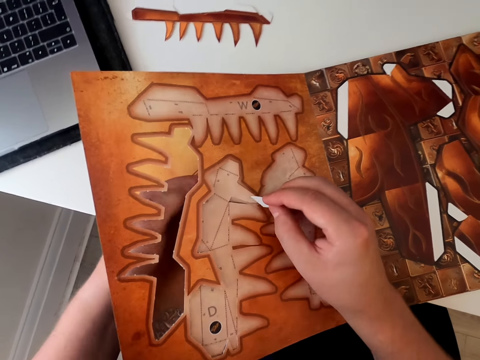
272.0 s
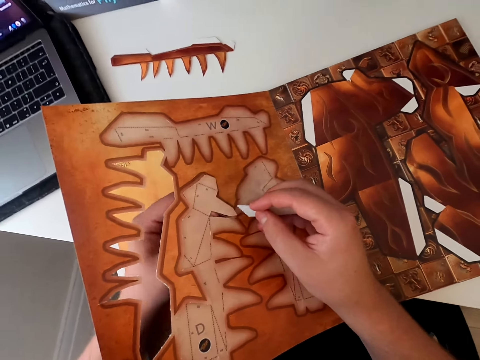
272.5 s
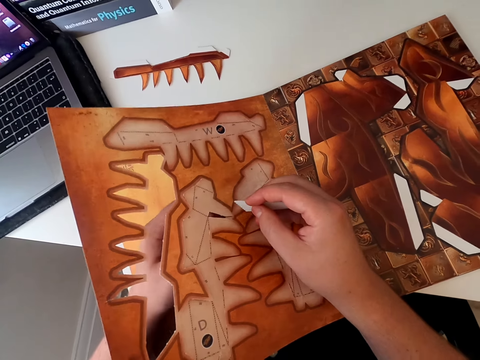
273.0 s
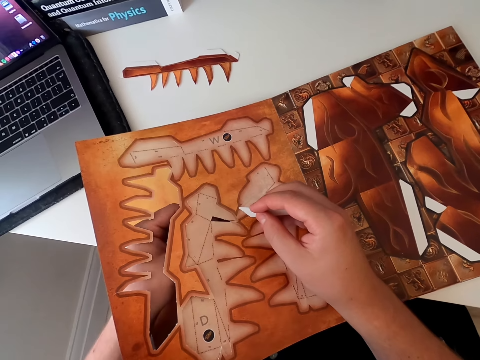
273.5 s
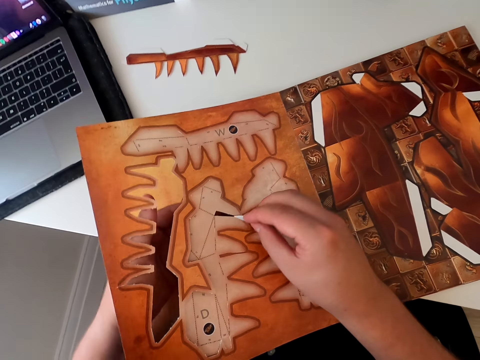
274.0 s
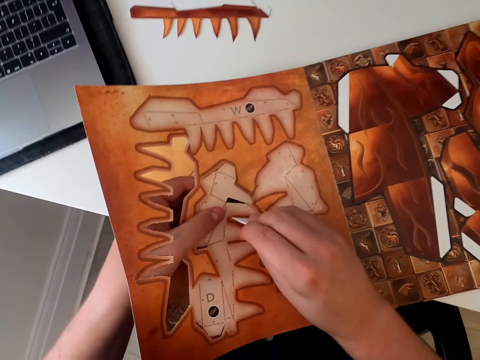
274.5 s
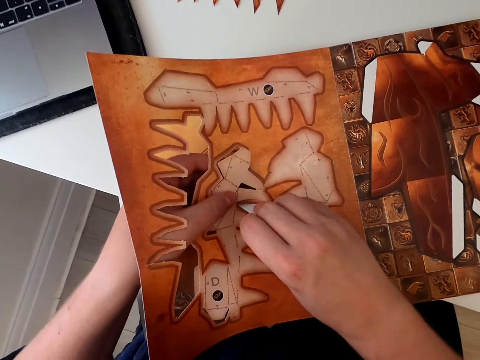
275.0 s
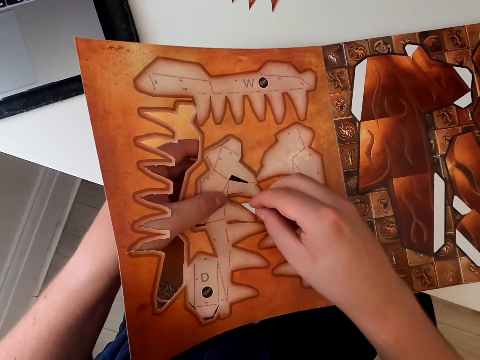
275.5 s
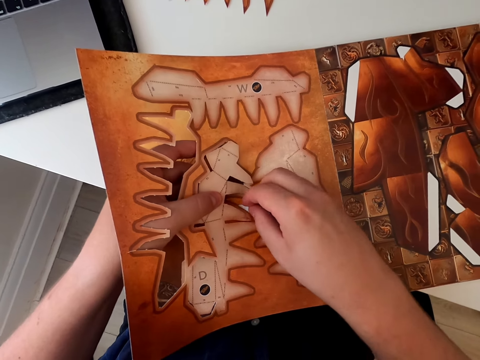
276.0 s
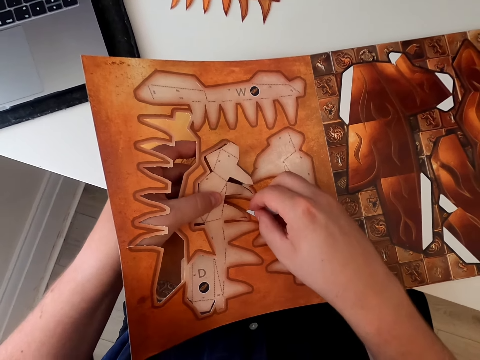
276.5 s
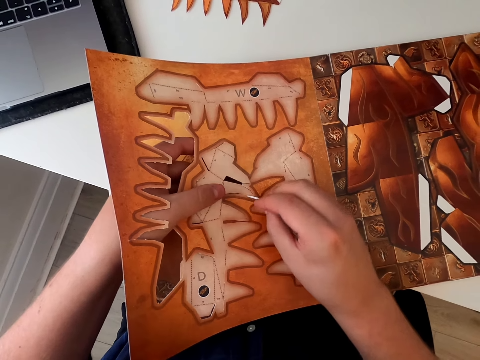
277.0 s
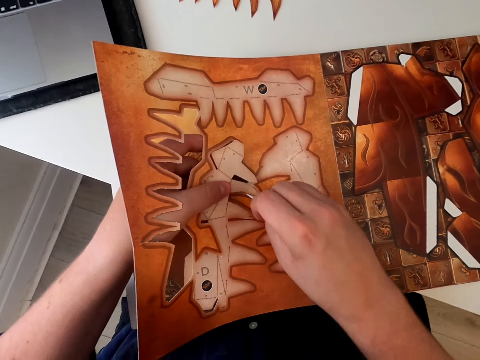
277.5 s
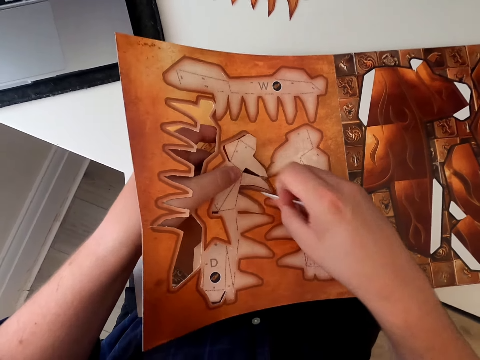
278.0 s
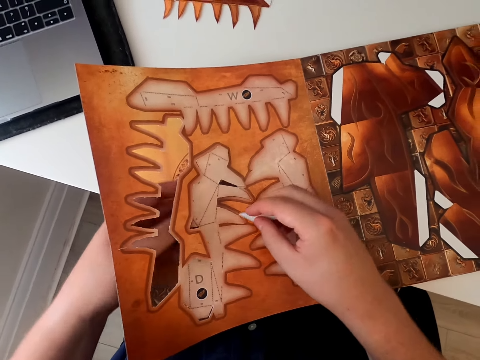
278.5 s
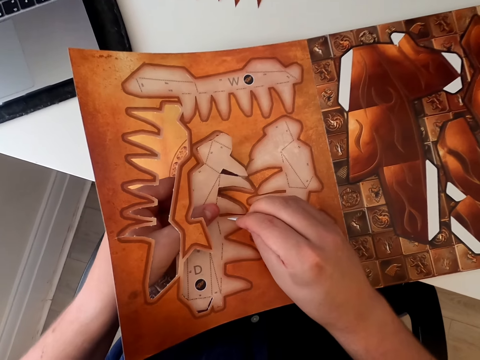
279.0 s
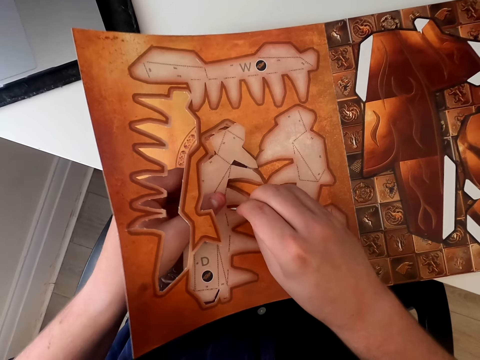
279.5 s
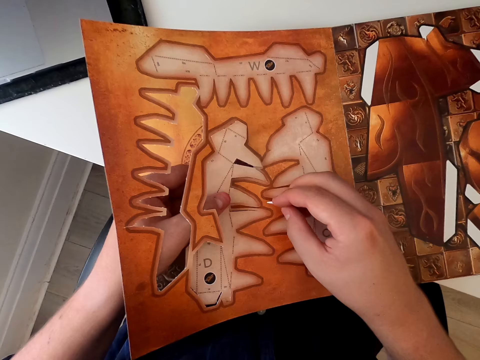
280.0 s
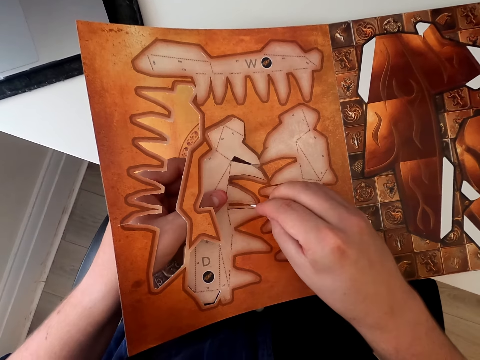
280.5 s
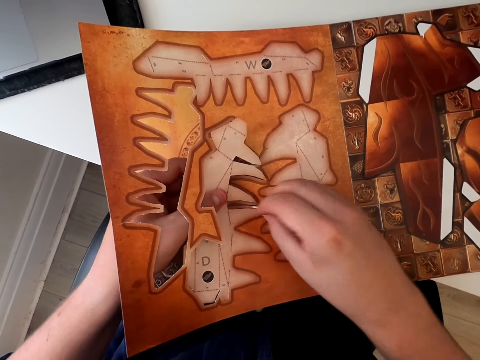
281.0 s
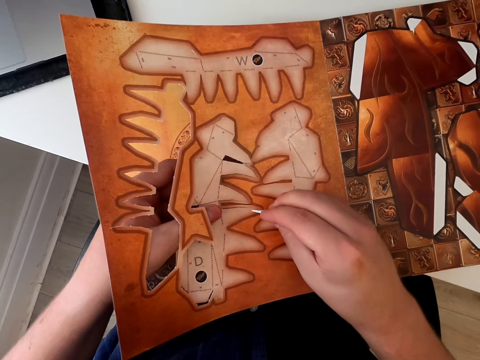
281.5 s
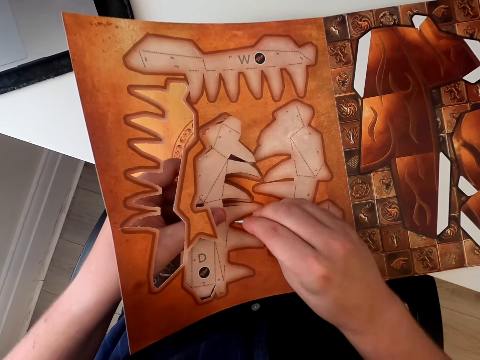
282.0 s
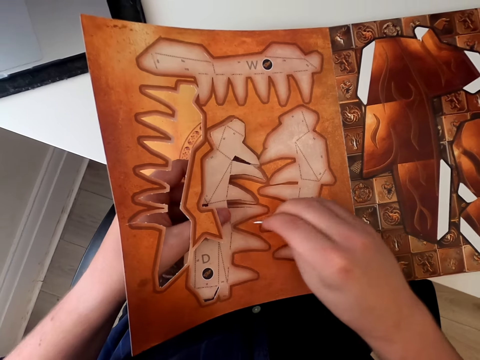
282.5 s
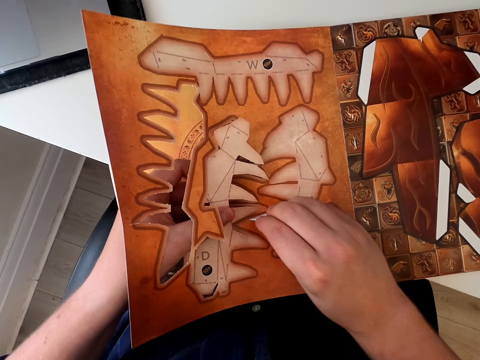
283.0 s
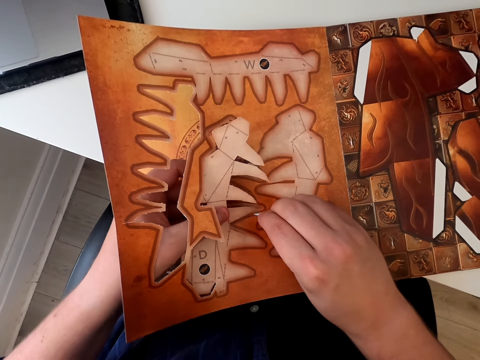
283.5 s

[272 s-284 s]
The camera wearer cuts the paper craft with a razor blade. They hold the paper craft book.

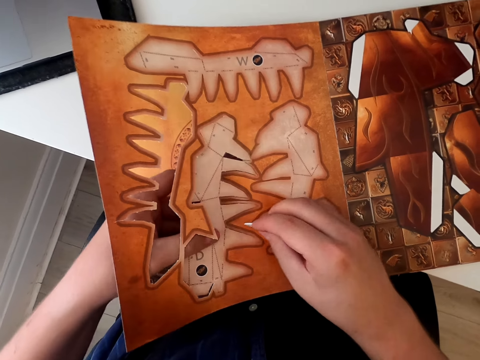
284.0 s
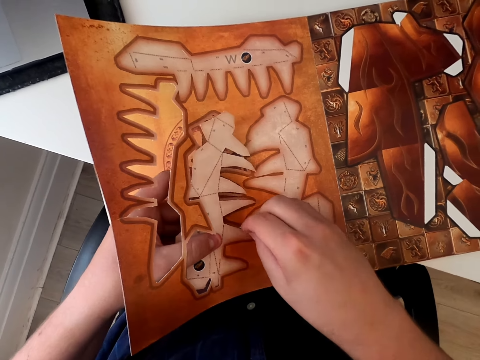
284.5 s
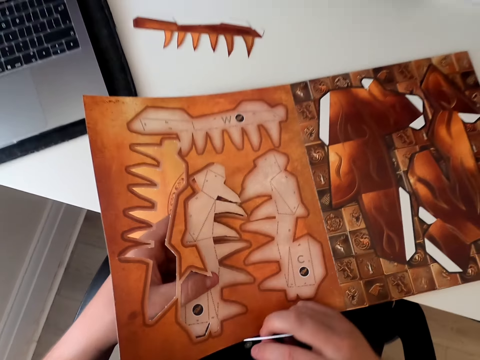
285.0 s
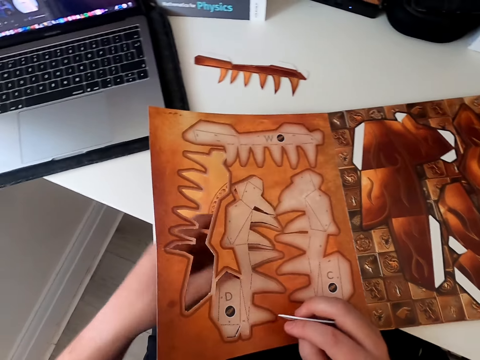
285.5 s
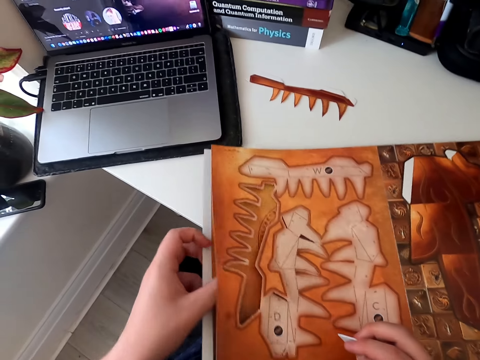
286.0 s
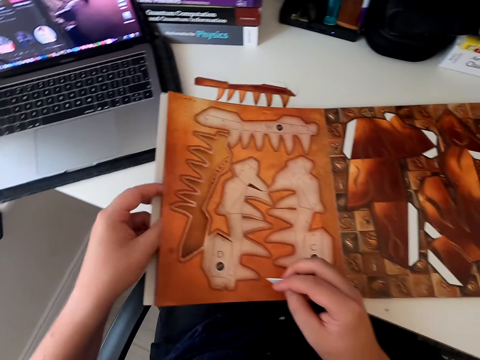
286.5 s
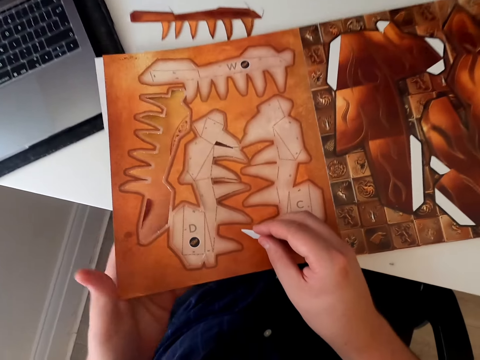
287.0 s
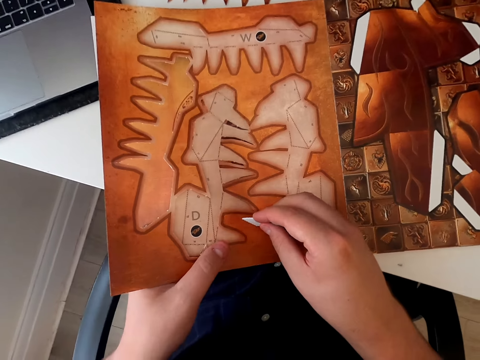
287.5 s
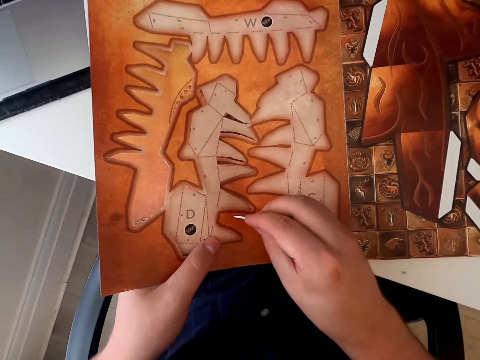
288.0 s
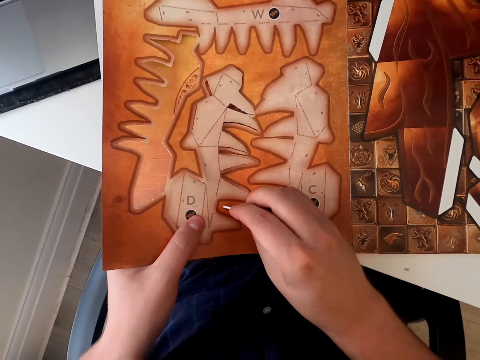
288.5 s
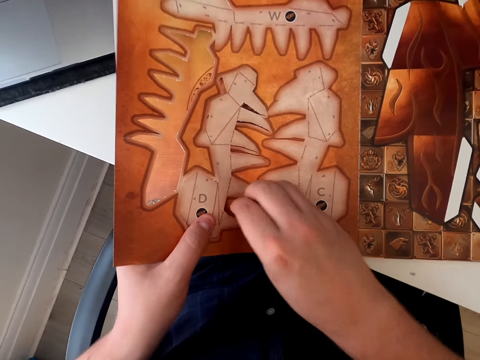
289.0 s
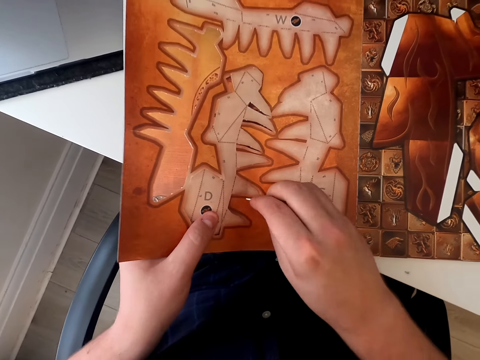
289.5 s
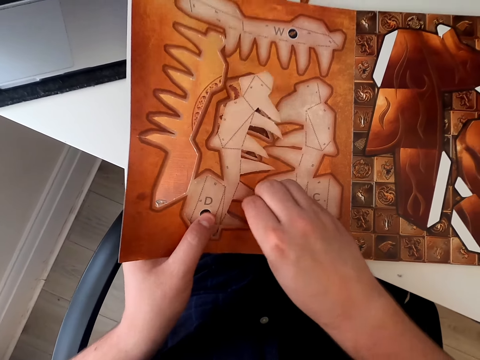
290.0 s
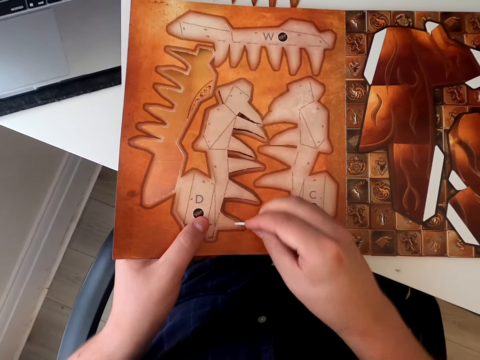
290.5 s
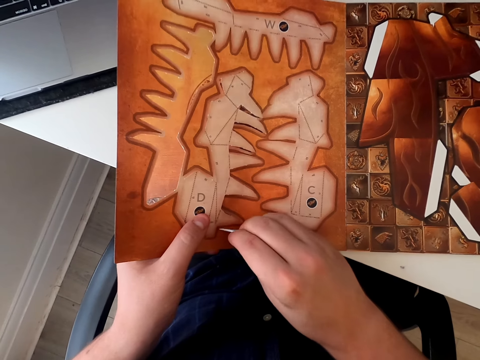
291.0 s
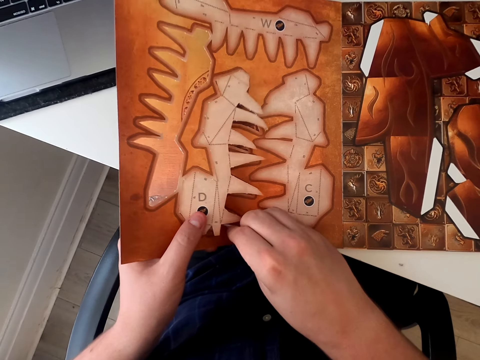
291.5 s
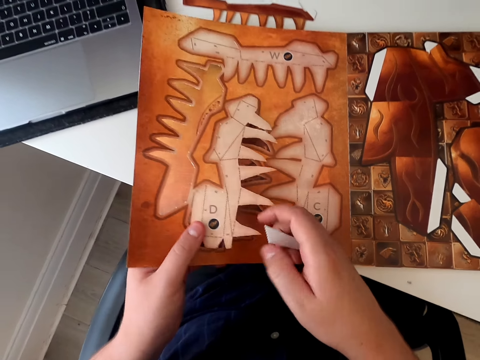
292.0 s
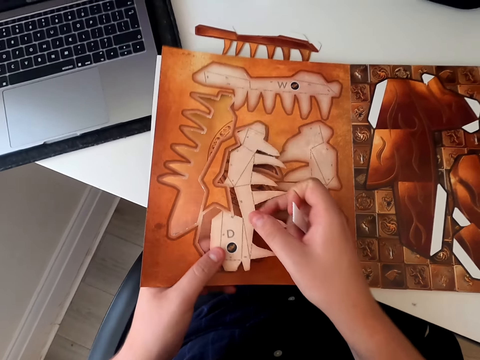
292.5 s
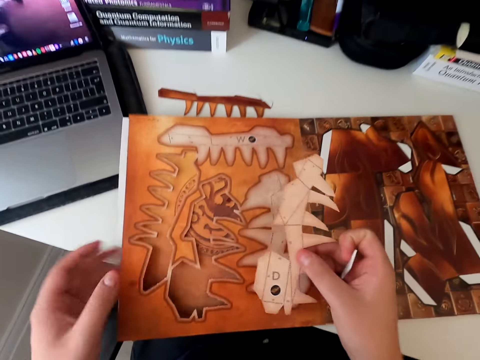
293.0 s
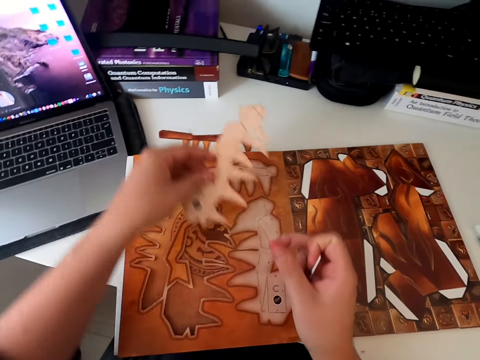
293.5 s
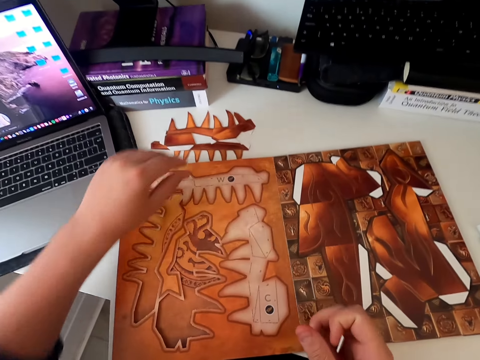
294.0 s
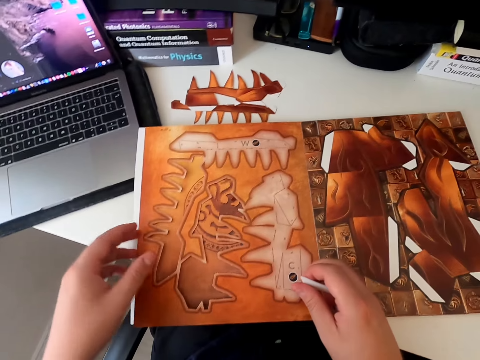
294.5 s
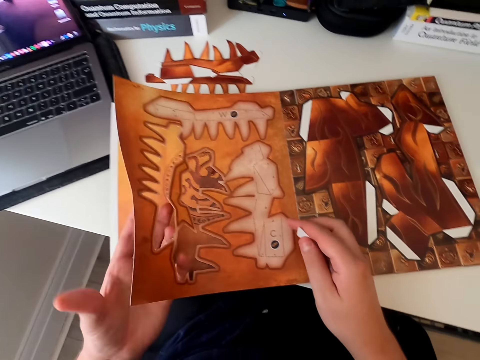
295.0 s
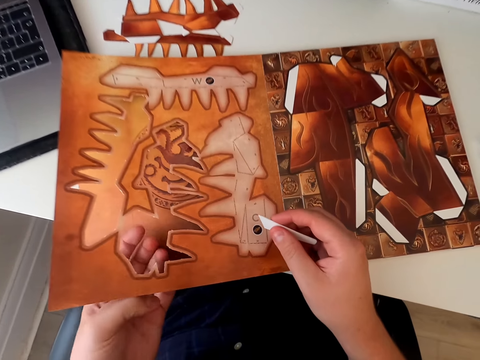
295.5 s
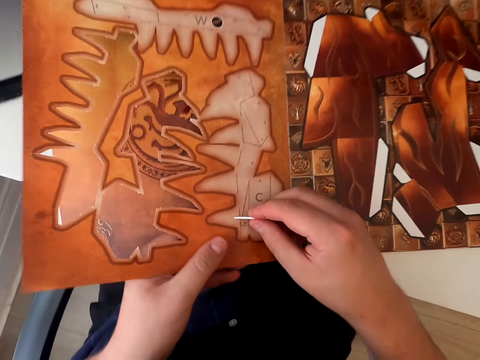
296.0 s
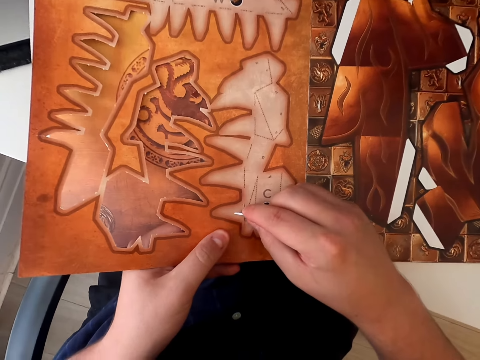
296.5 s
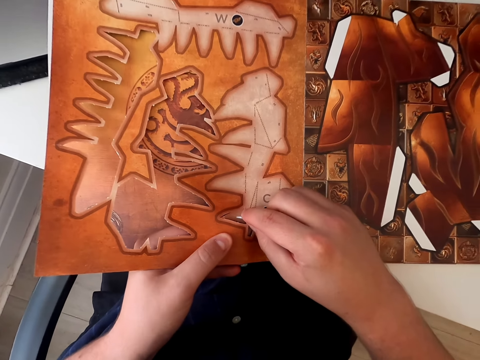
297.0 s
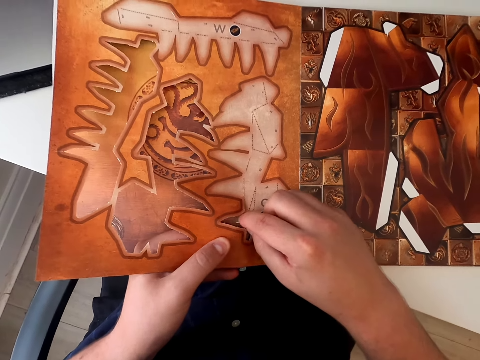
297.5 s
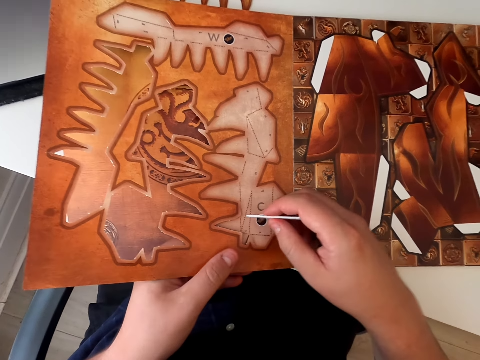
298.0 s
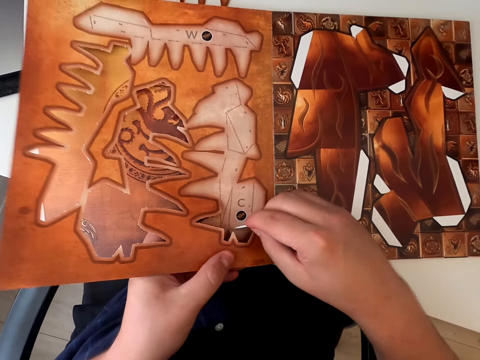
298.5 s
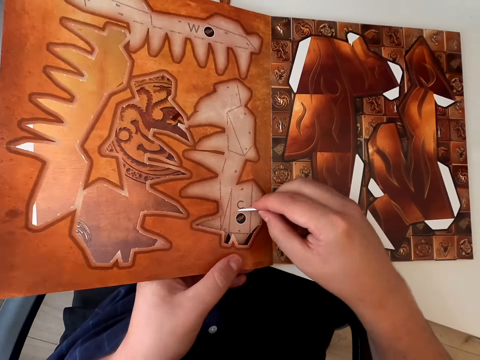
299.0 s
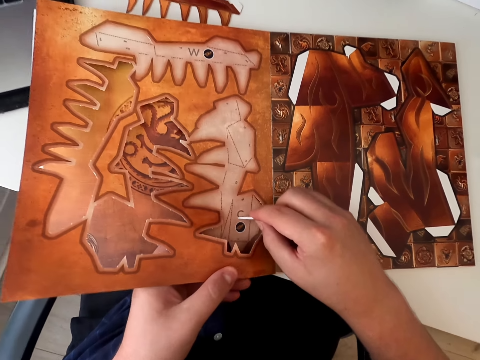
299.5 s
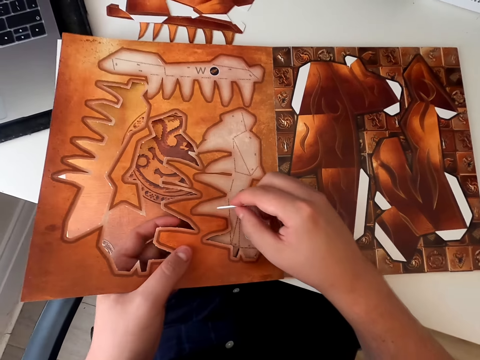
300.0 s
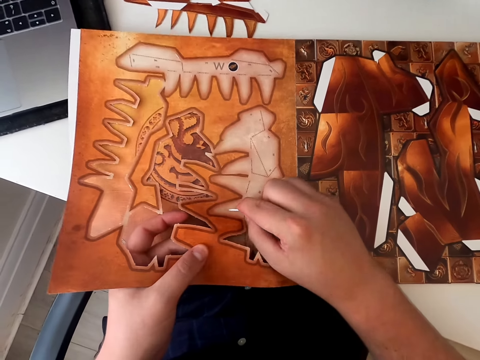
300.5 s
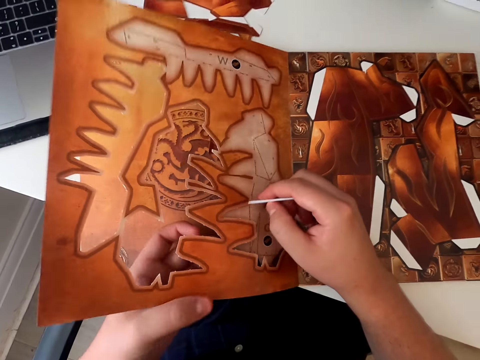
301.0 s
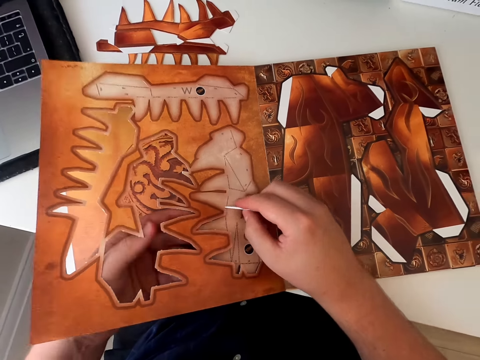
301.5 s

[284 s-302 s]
The camera wearer lifts the razor blade. He holds the paper craft. He cuts the paper craft with the razor blade and holds the paper craft. He removes the board piece of paper with his hand. He holds the paper craft again. He places the board piece of paper on the table. He removes the cardboard piece from the book with a plastic piece. He holds the razor blade and holds the paper craft. He holds the paper craft again and cuts the paper craft with the razor blade.
